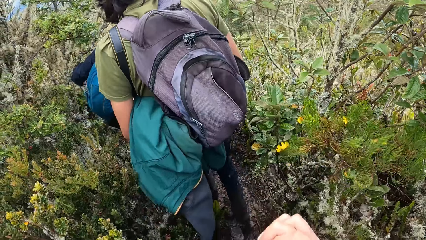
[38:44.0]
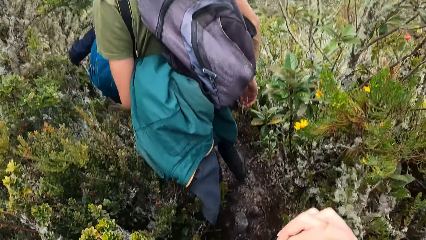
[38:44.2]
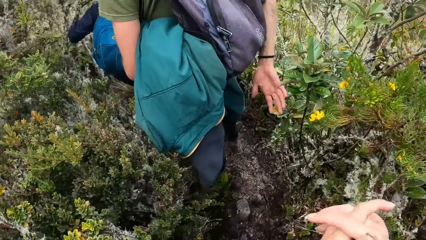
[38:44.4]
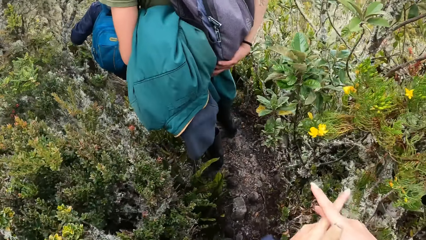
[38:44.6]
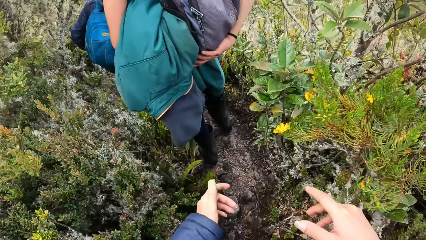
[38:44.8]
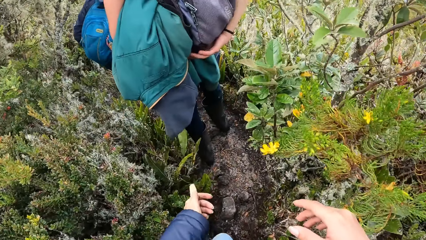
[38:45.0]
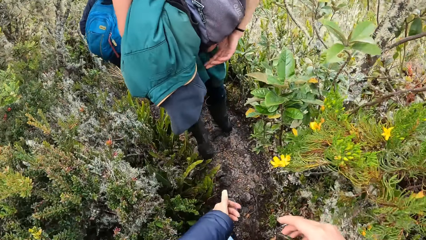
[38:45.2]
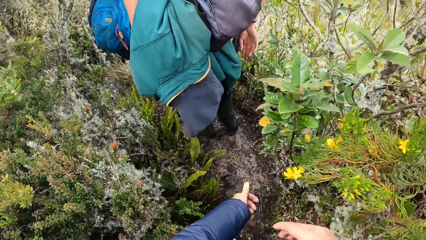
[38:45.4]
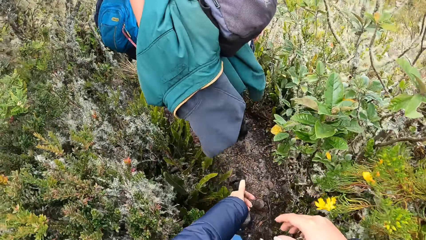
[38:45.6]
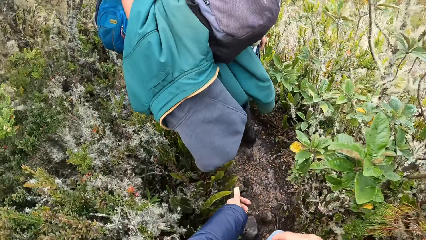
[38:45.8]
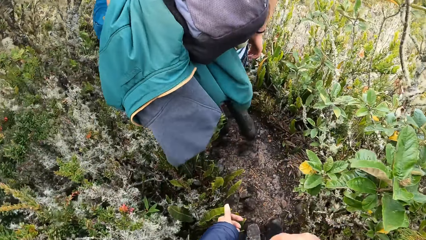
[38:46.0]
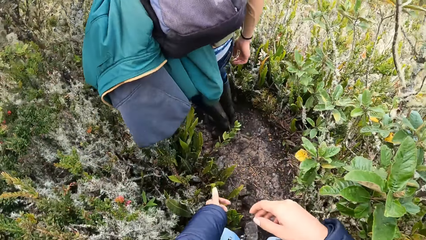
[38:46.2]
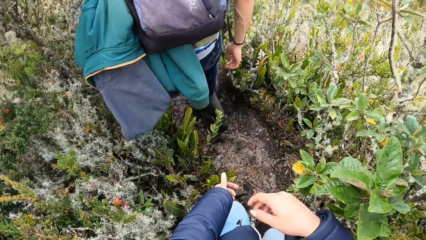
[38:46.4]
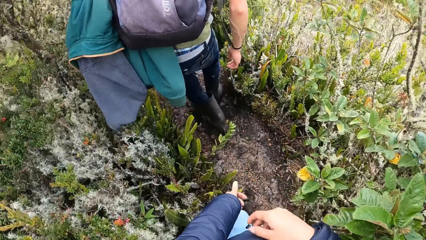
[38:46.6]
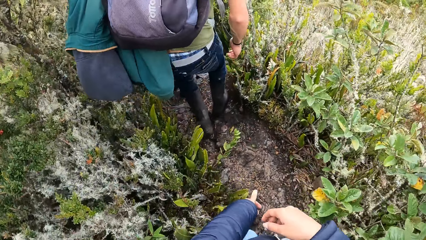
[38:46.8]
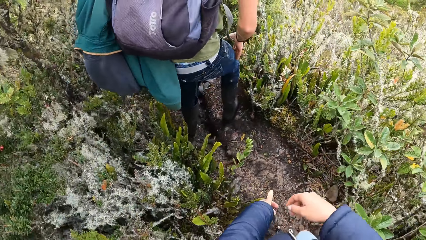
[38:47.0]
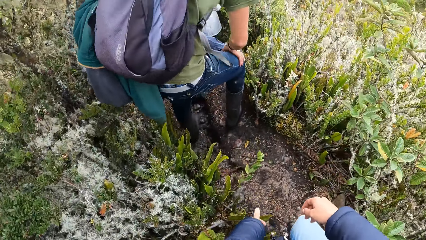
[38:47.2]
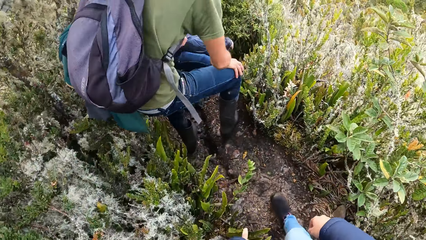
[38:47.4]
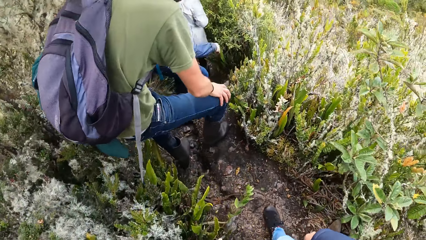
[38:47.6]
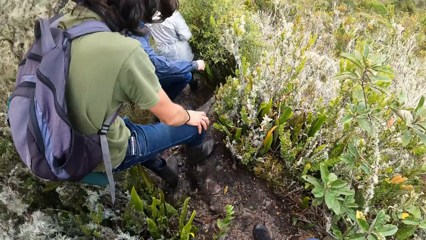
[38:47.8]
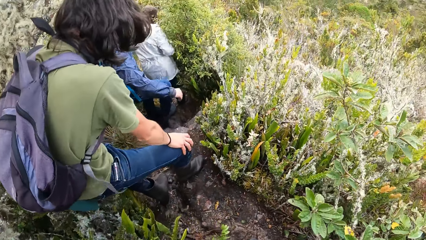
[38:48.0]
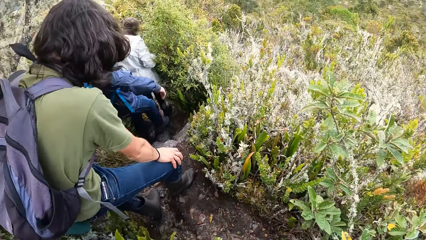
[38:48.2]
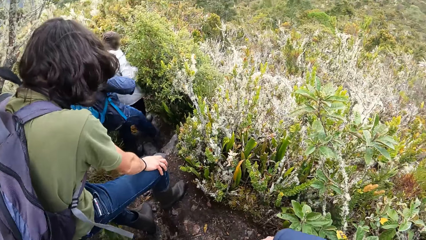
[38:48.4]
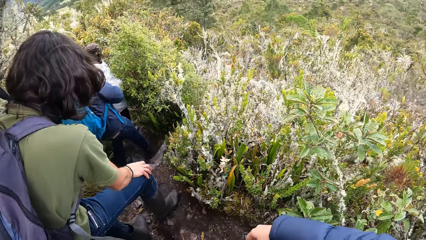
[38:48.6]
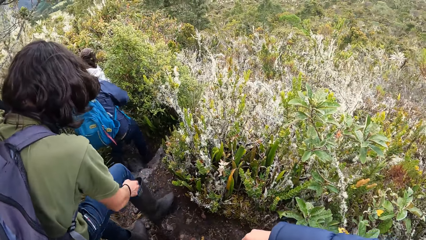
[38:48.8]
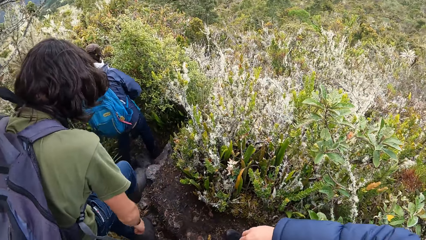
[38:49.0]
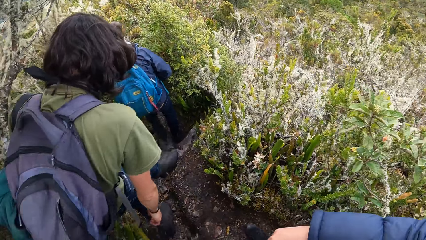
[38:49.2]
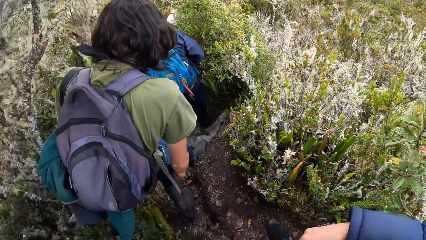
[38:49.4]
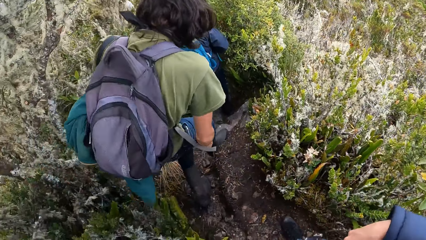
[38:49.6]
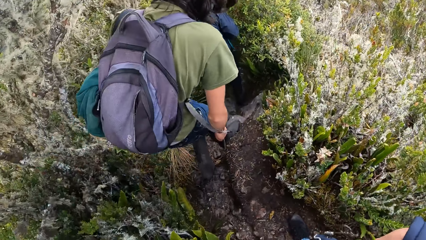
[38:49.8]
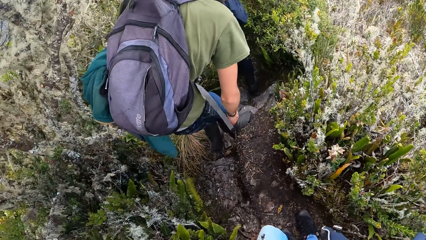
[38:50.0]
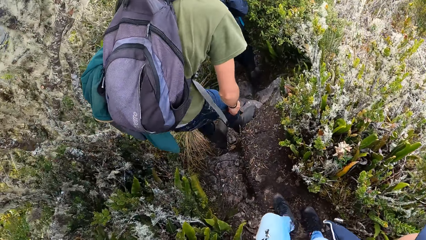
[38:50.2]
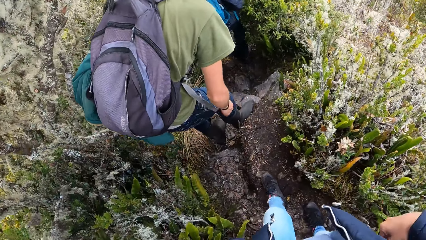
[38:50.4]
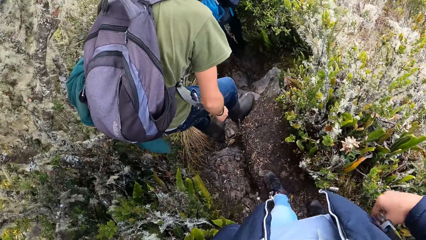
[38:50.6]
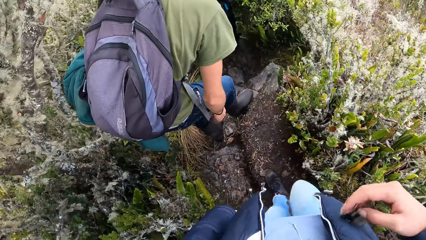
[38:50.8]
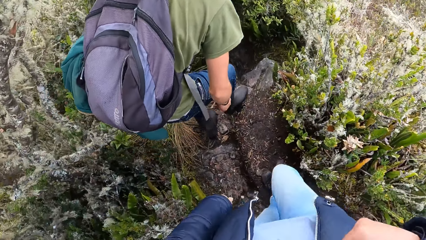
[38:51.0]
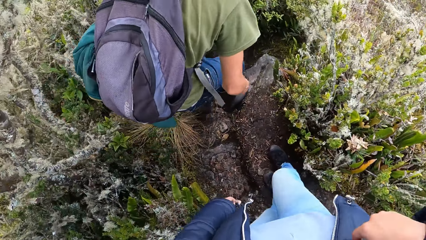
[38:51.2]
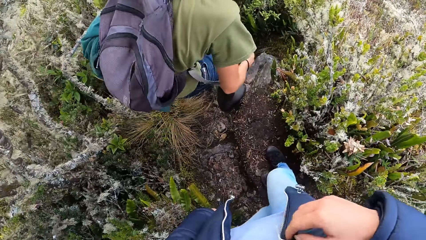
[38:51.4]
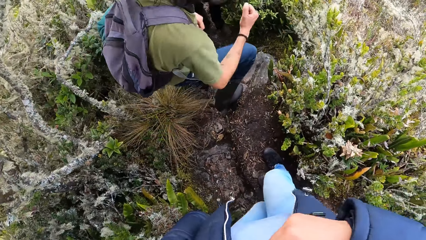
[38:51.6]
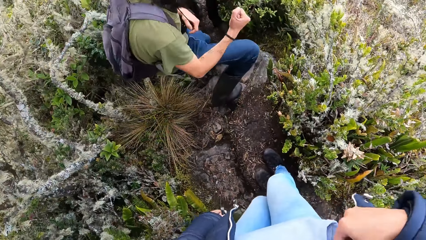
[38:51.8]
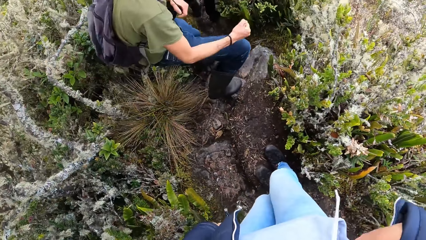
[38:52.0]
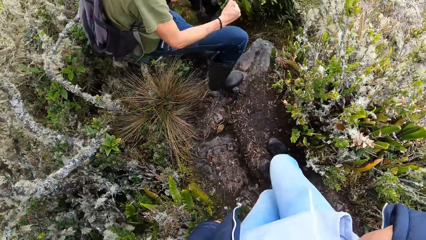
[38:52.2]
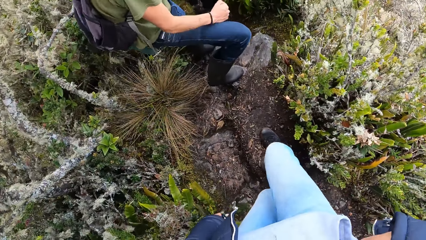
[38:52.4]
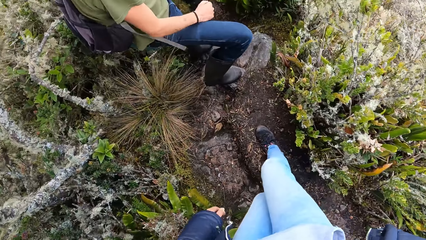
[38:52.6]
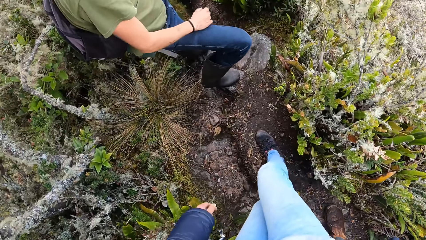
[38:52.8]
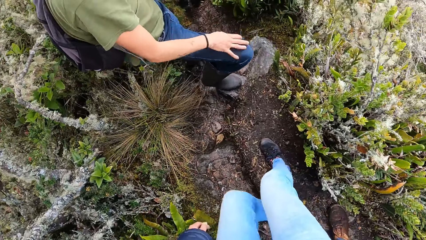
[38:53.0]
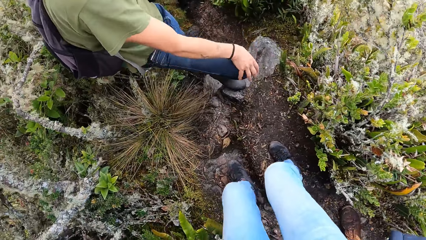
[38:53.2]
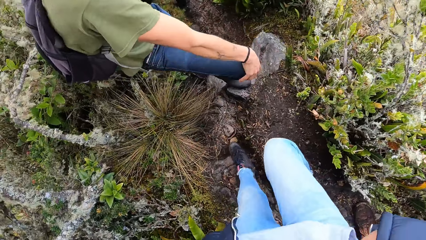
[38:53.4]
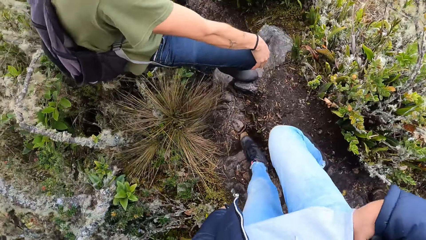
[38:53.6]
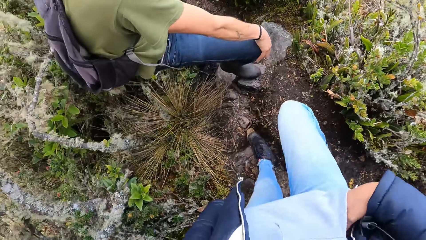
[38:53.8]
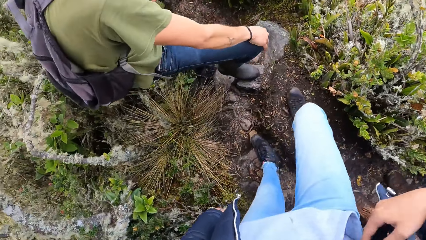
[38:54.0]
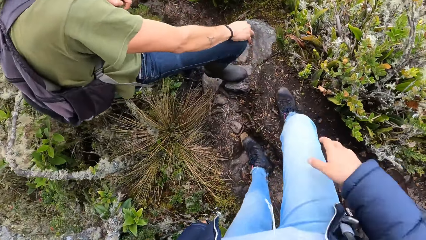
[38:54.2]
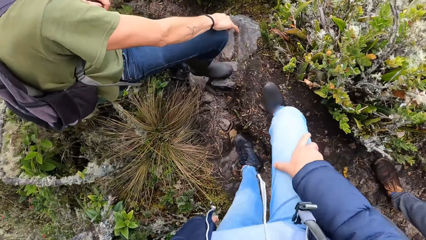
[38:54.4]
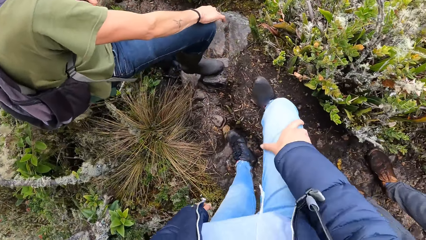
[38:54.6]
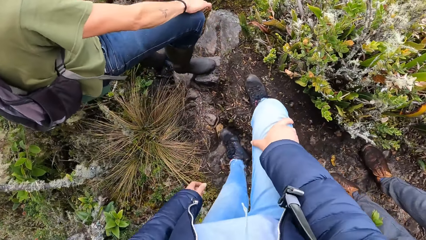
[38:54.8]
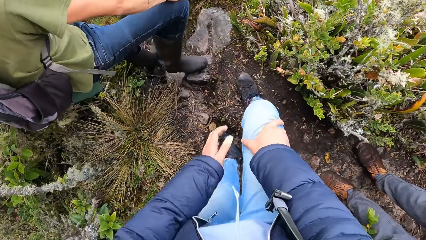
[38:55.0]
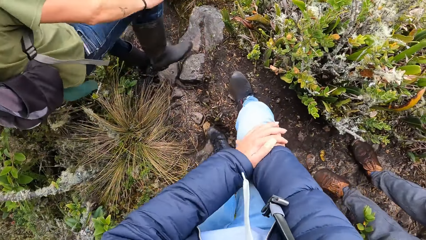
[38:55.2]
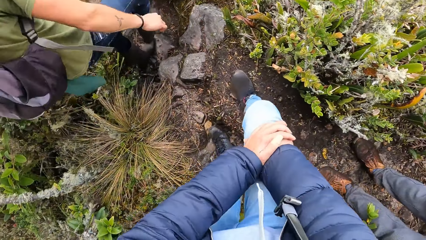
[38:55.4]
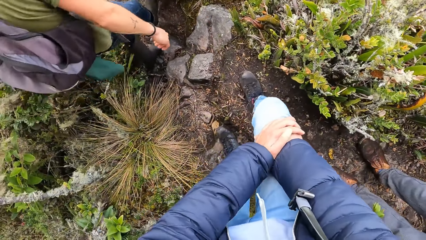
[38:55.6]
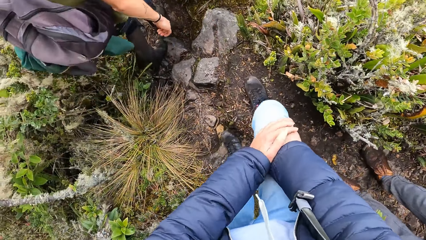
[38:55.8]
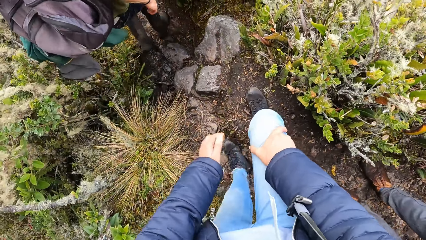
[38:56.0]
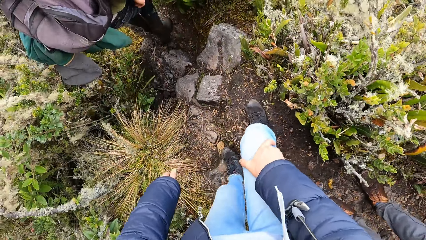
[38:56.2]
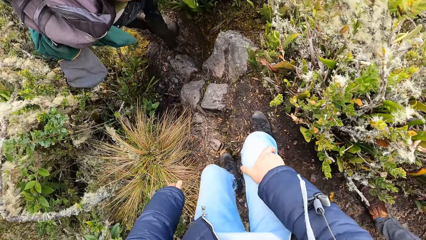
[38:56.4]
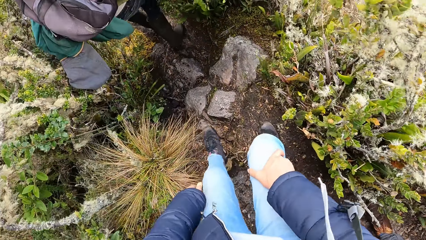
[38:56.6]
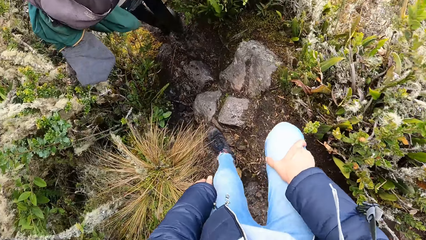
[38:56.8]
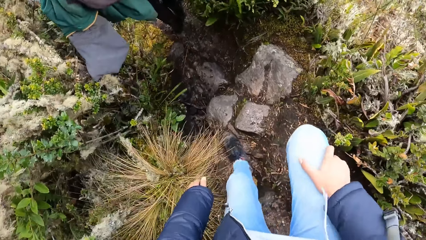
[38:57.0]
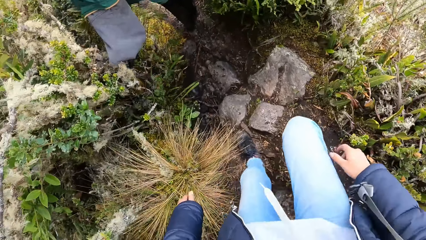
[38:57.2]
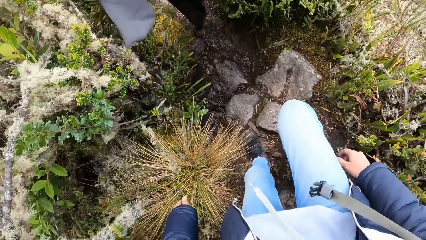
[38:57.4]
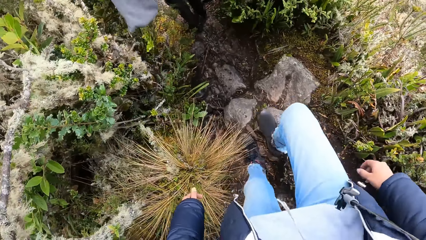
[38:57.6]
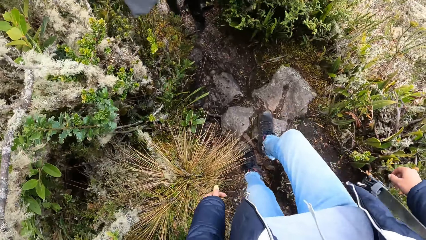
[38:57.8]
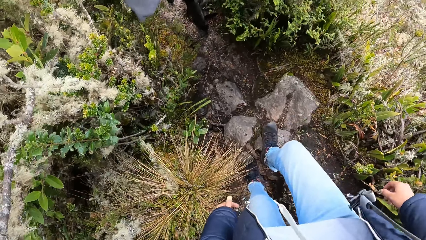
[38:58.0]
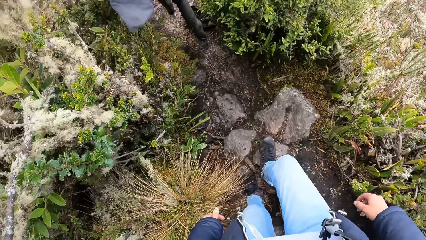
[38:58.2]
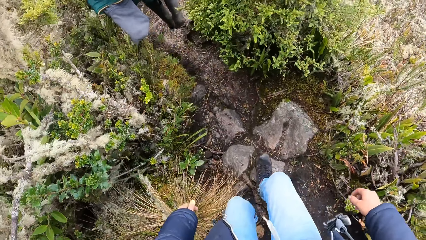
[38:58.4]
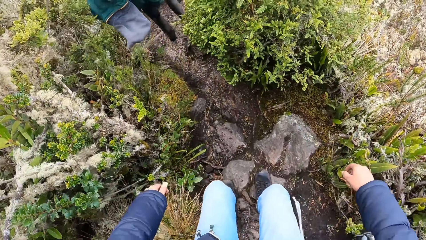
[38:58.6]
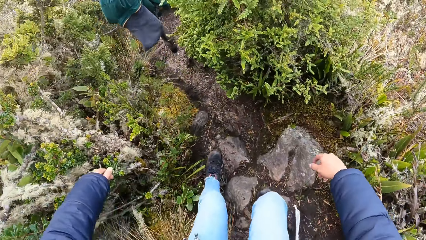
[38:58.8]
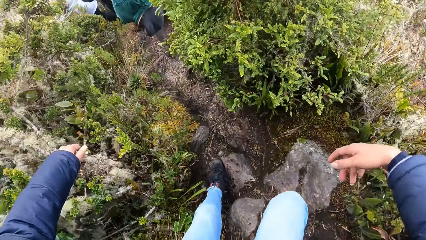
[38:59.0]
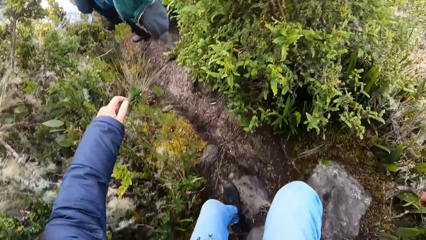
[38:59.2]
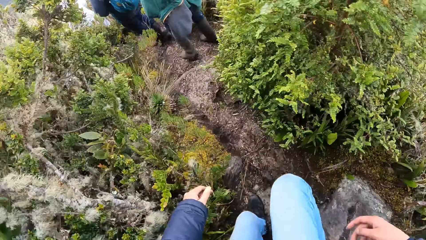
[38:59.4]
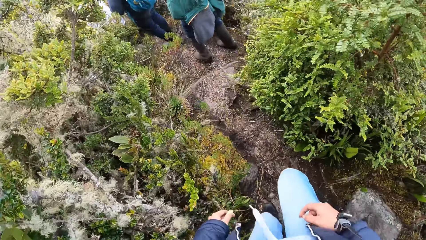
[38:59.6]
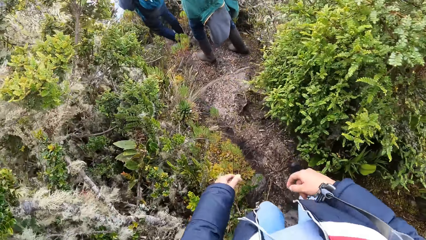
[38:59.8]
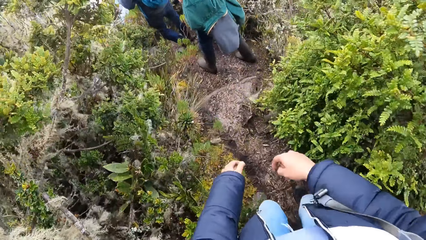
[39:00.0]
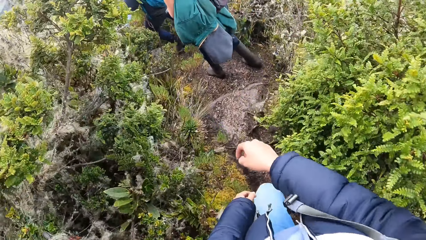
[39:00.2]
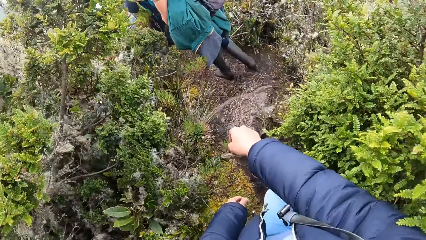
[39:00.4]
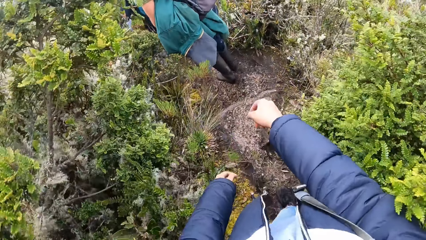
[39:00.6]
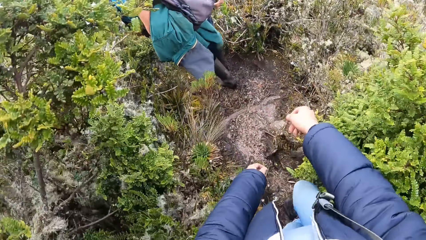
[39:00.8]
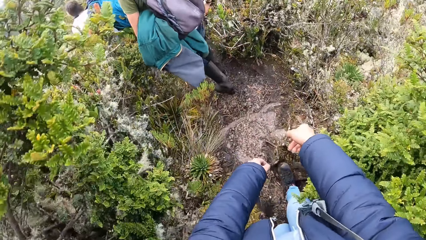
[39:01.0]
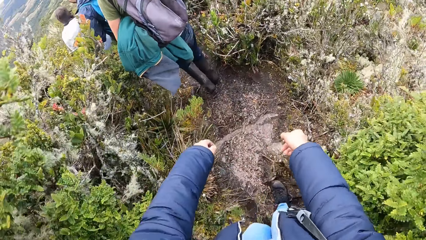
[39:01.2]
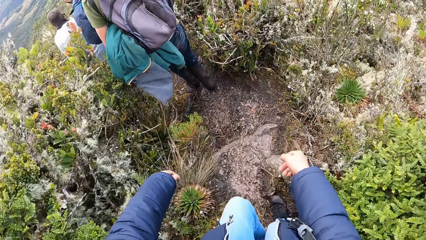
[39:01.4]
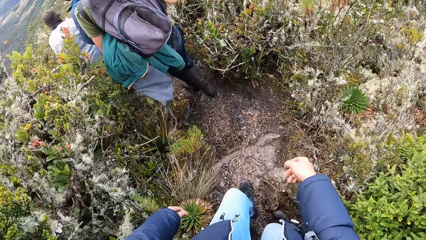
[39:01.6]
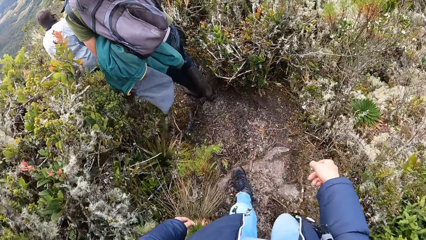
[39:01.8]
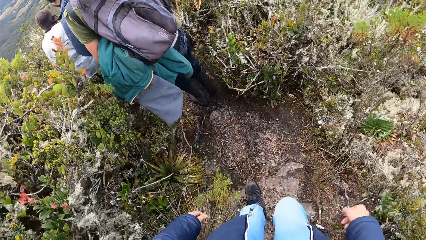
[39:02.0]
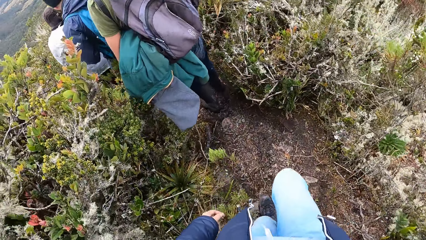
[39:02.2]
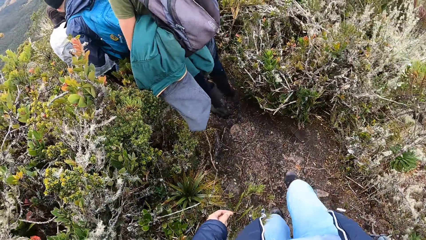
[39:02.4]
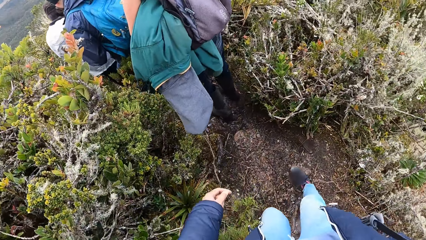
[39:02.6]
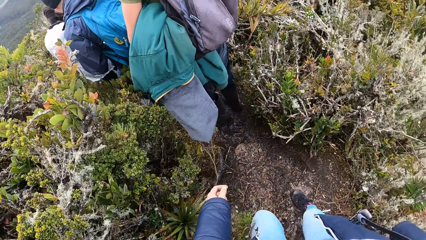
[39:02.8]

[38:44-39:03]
A man walks down the mountain. The camera wearer walks down the mountain. A person talks to another person. The man touches his knee. The camera wearer touches her knee. The man walks down the mountain. The camera wearer walks down the mountain.
